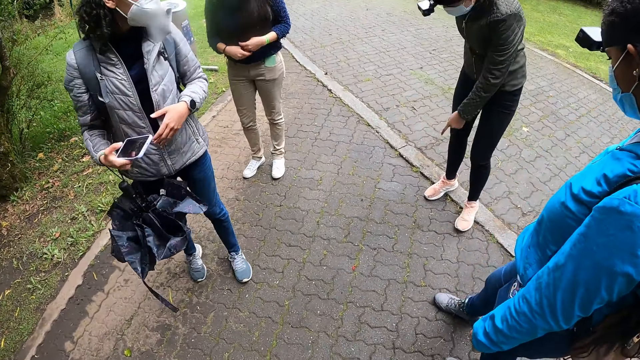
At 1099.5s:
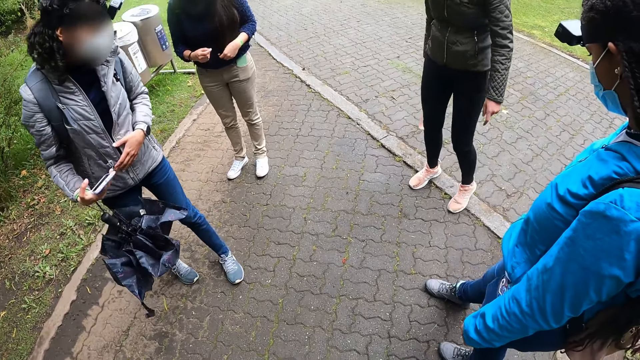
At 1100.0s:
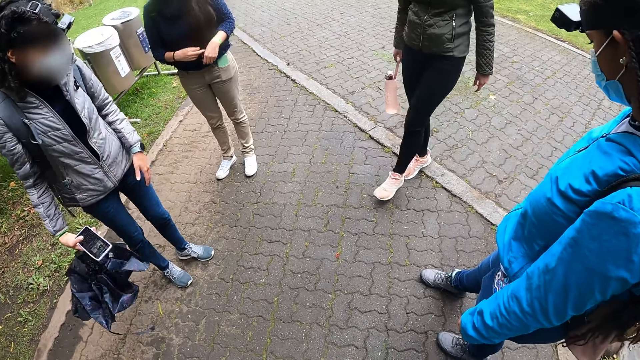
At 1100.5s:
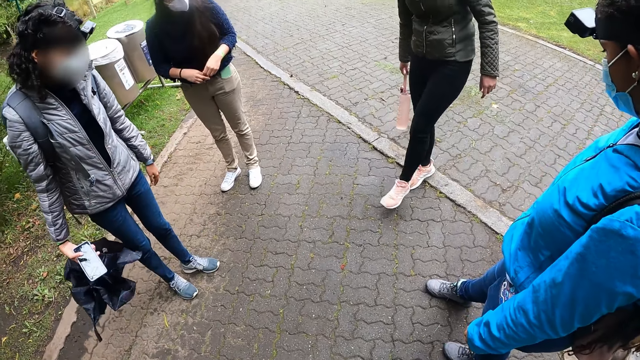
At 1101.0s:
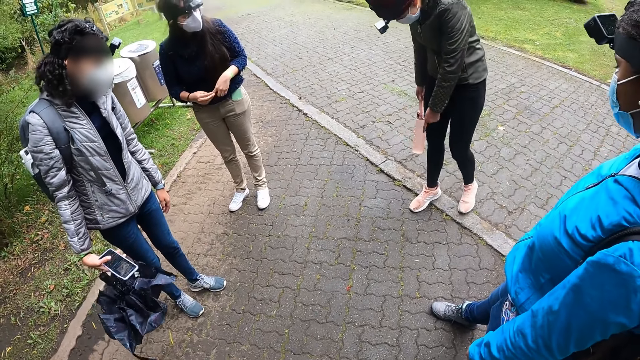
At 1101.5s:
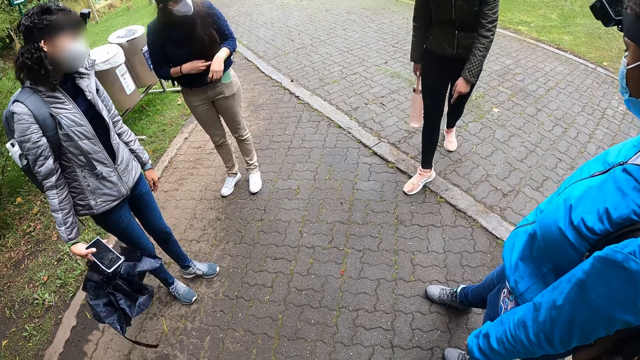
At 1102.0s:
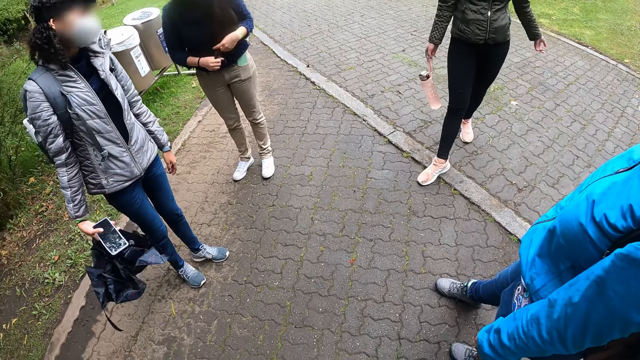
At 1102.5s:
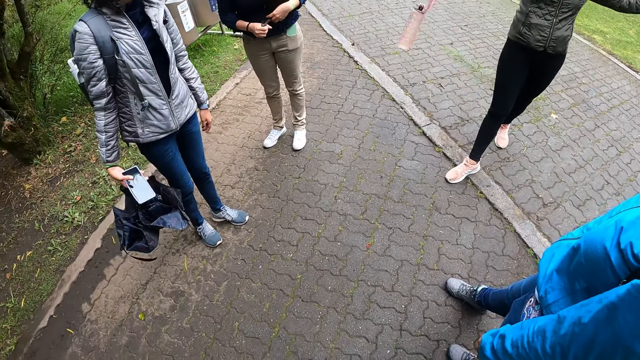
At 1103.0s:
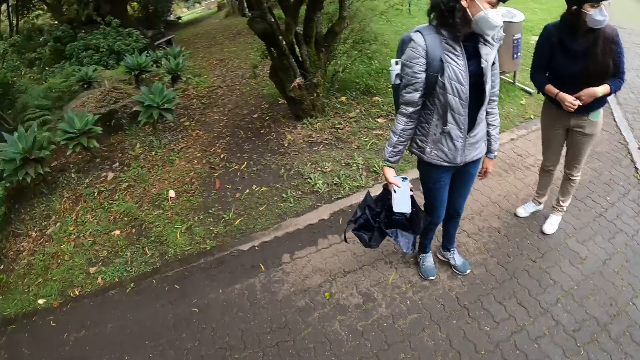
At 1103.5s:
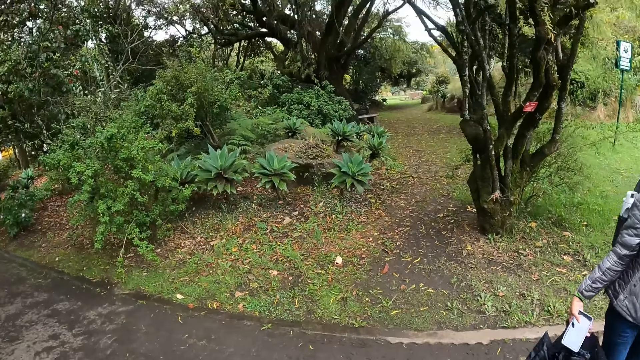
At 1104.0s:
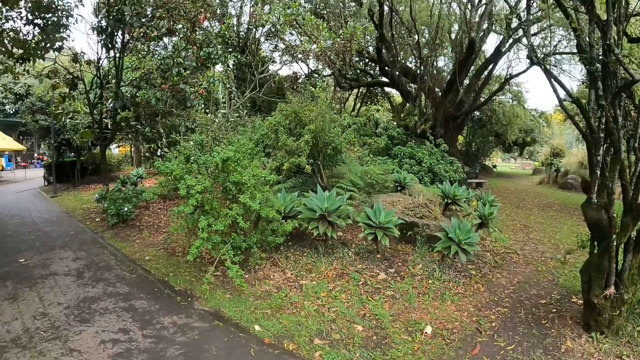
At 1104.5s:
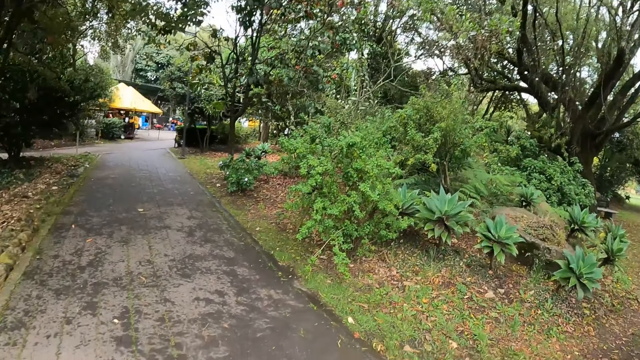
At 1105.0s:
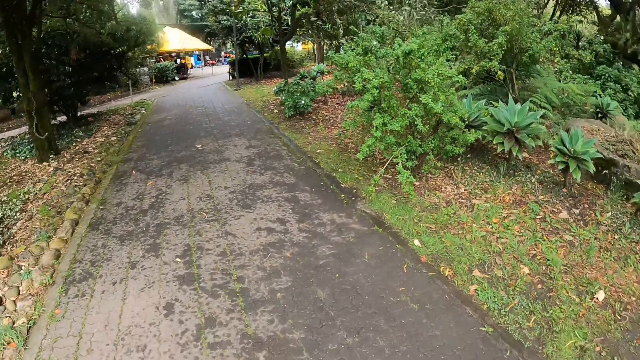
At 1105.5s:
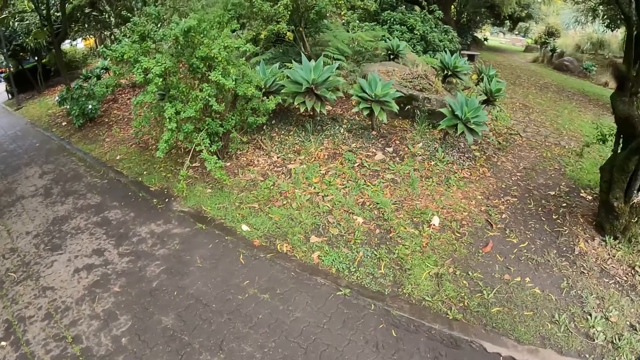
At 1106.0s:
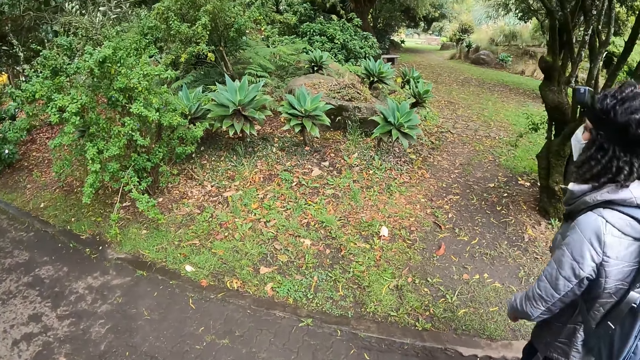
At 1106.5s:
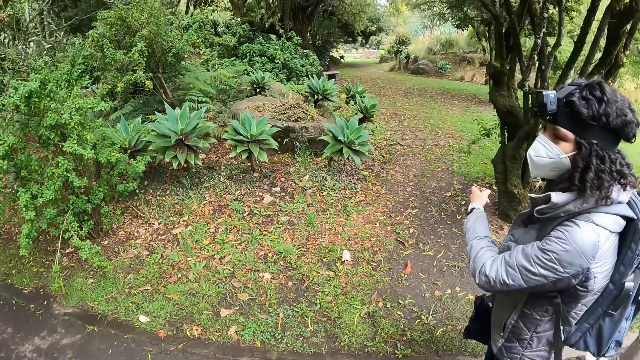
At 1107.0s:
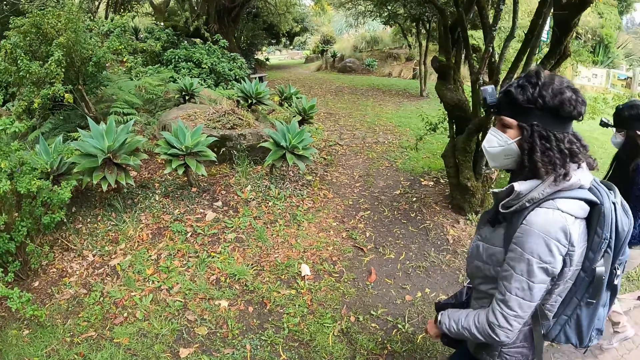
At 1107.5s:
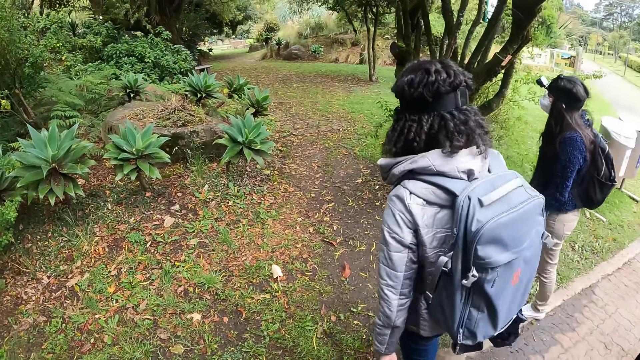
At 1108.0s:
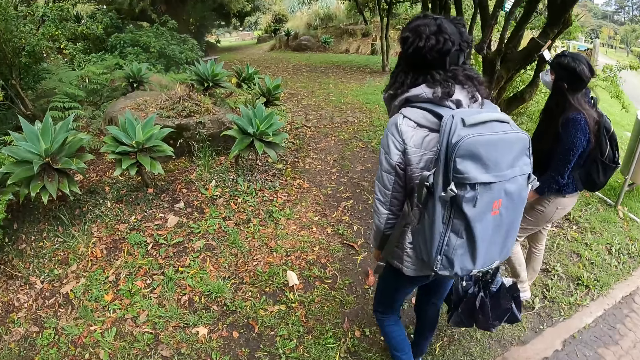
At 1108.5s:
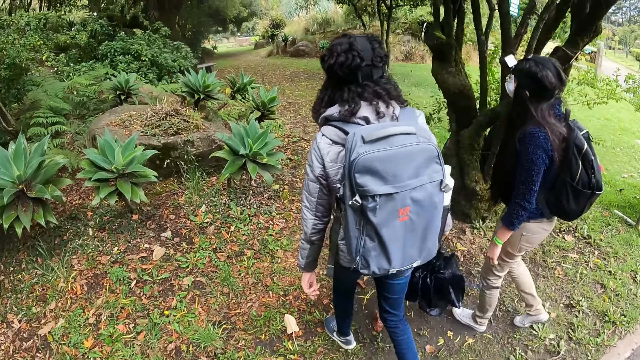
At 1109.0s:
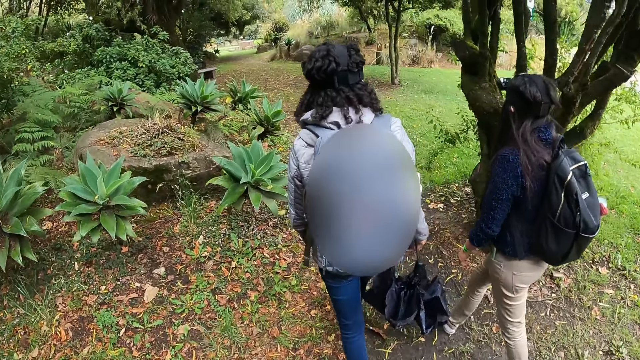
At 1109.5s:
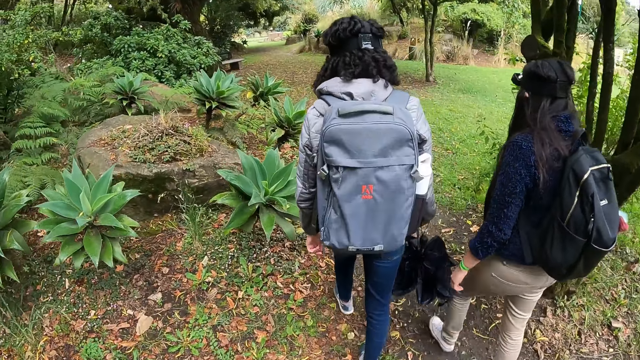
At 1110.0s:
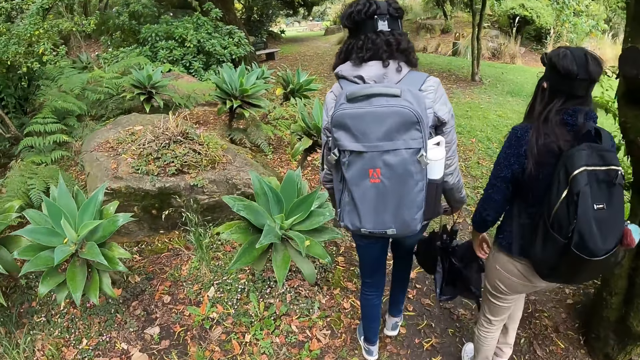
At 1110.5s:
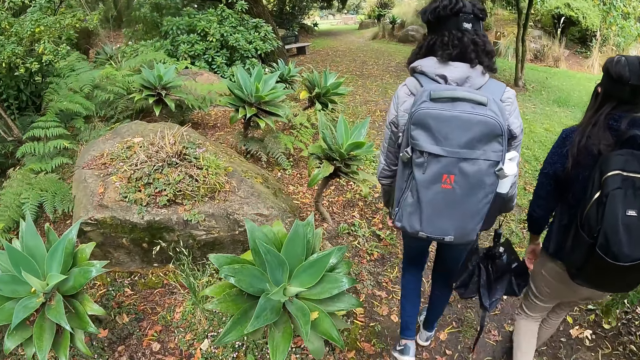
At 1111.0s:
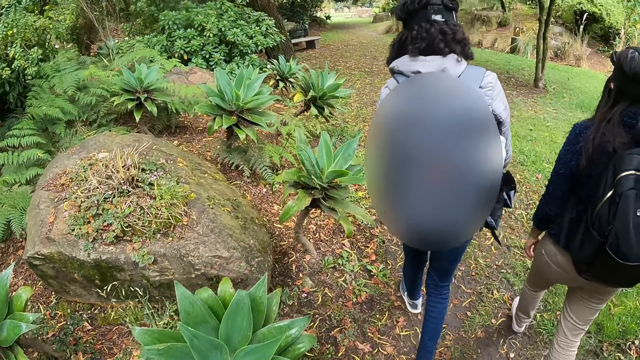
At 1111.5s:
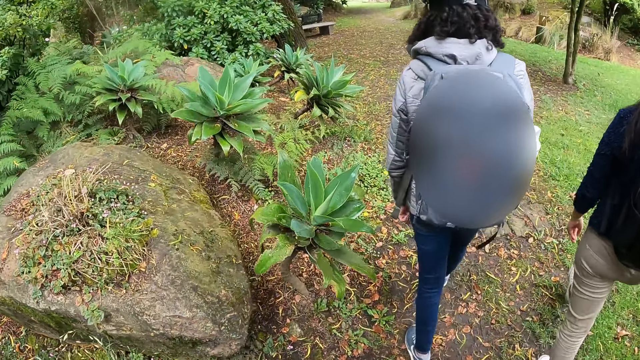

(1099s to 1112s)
A woman stops walking on the walkway. Another woman hovers her left leg over the ground. The camera wearer looks around the pavement. They converse with a woman. A woman walks into a garden. Another woman walks into the garden. The camera wearer walks into the garden. They walk through the grass.

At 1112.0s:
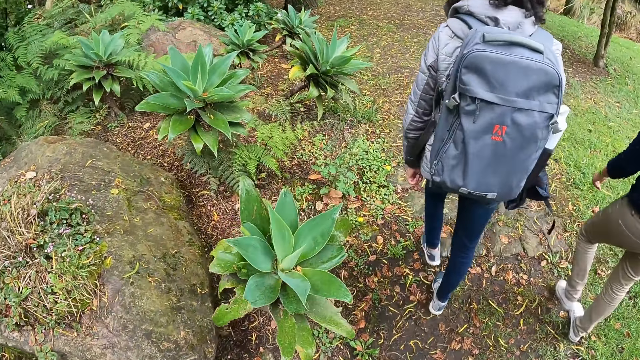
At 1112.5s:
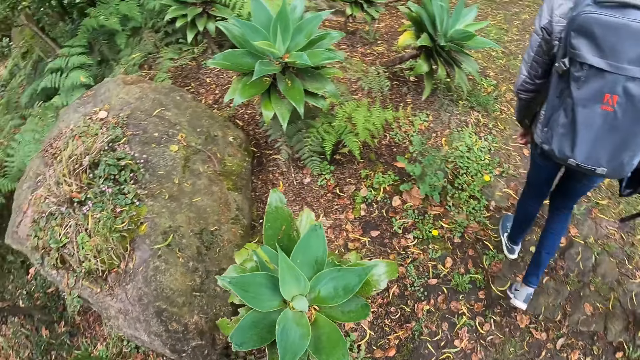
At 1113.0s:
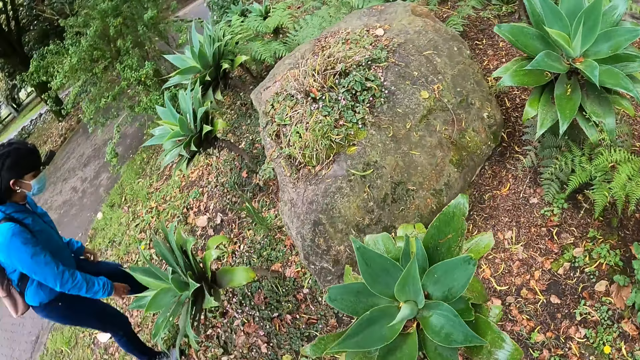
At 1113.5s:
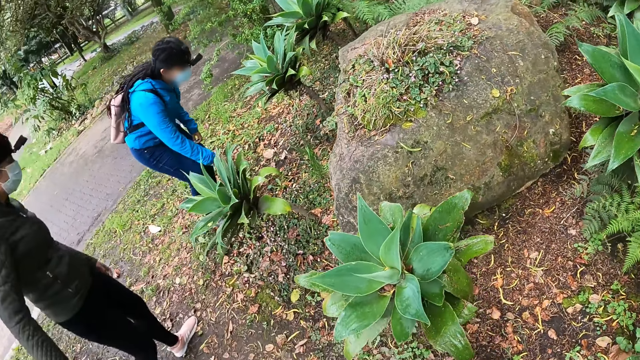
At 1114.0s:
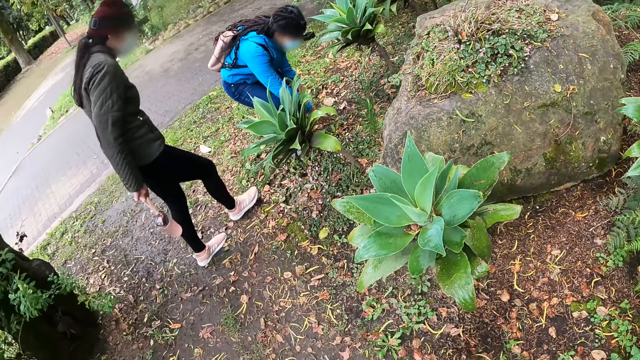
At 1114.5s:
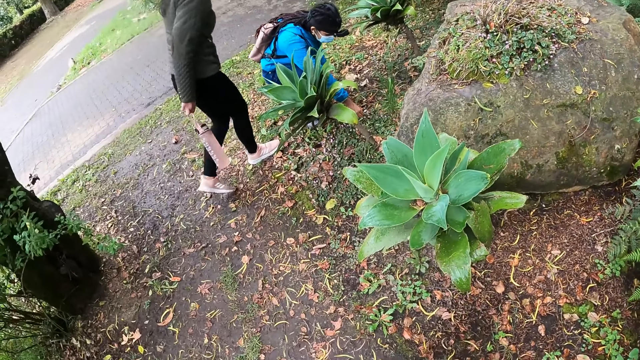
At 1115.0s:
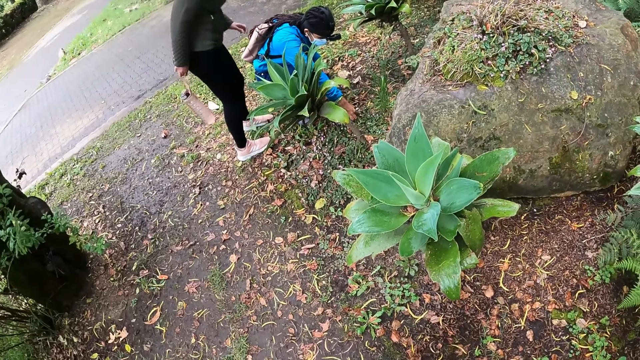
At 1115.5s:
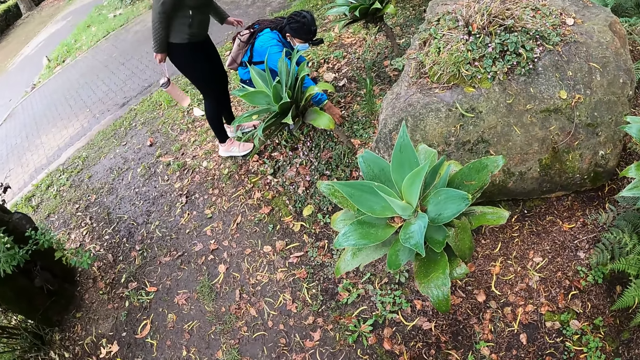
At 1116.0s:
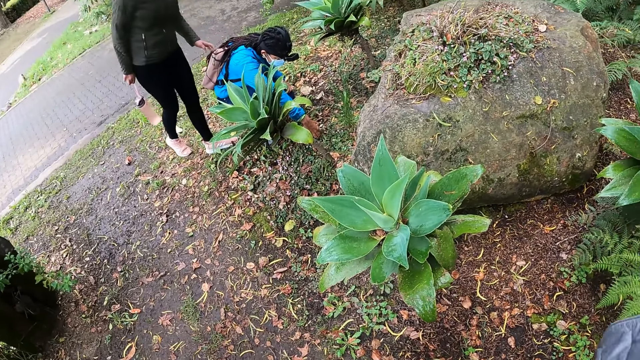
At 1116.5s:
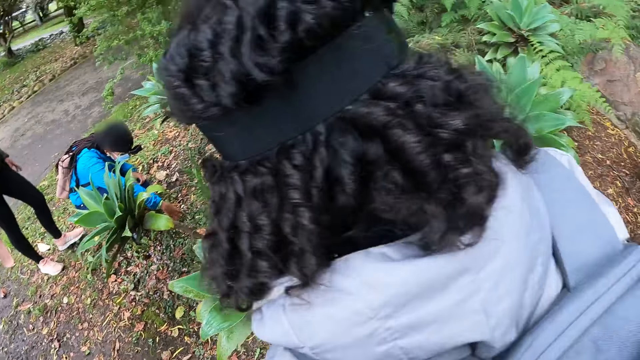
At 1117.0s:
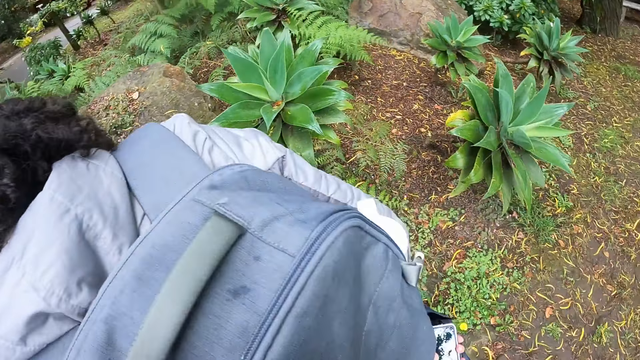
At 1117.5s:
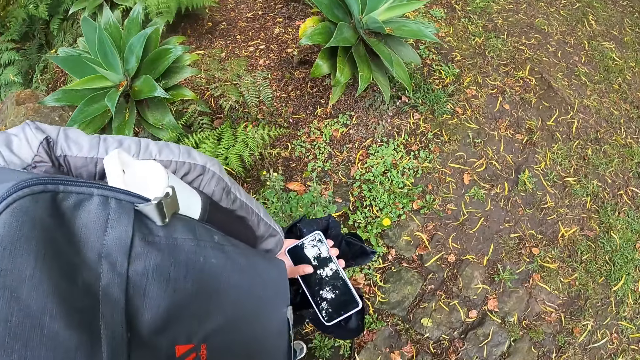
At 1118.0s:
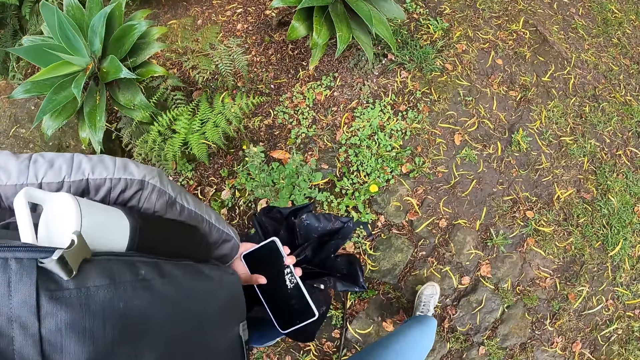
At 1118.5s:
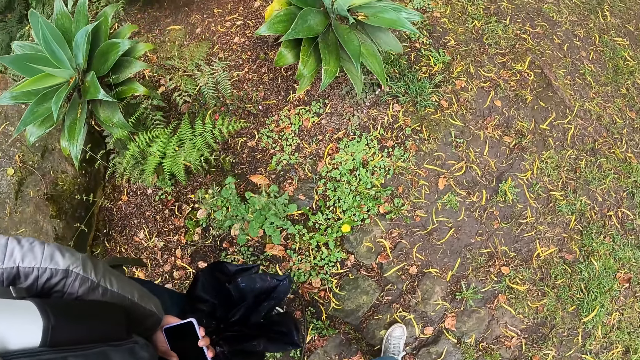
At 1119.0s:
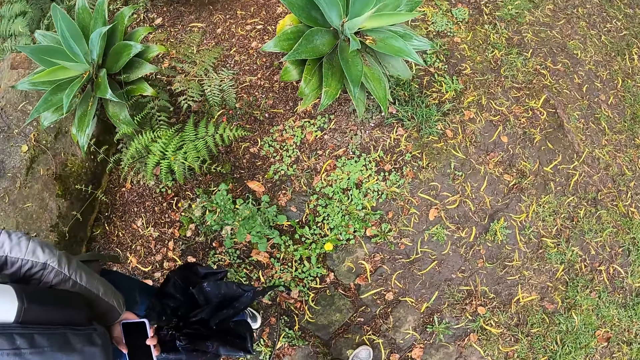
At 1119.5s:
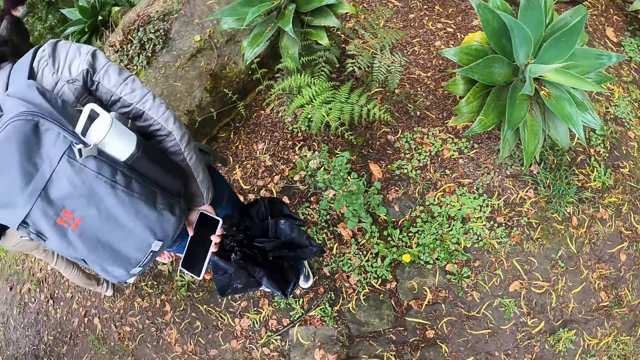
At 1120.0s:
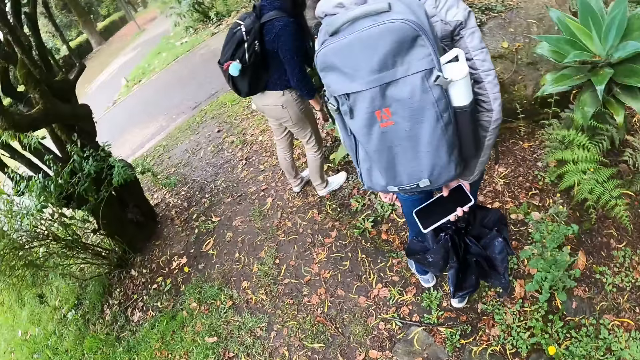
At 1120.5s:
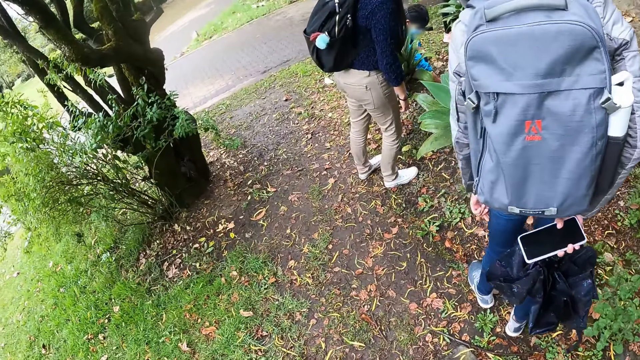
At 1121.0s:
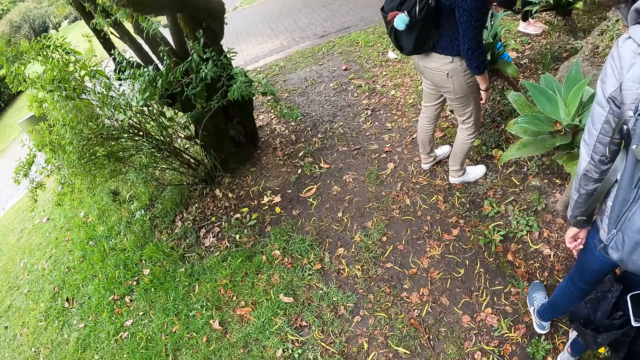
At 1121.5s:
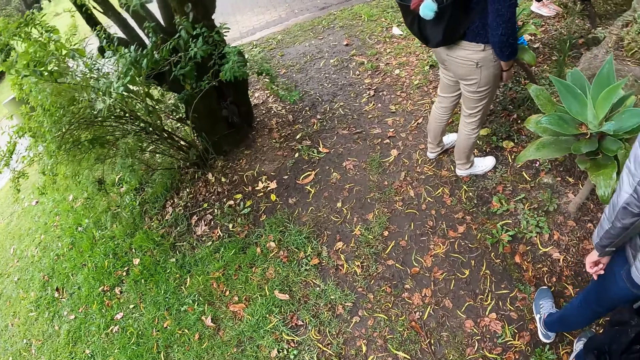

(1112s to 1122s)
The camera wearer looks at a woman. The woman touches grass on the ground with her right hand. The camera wearer looks around the compound.
